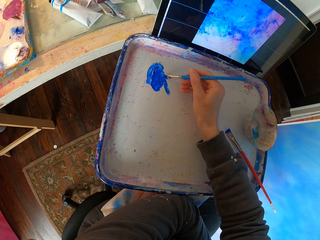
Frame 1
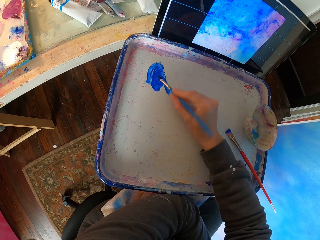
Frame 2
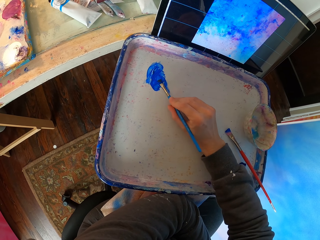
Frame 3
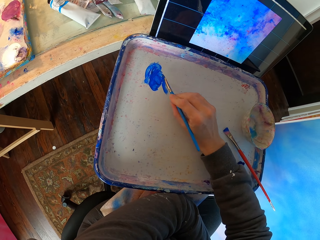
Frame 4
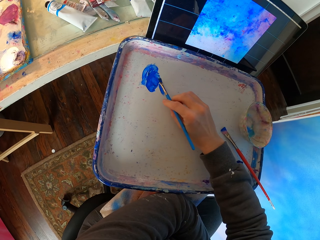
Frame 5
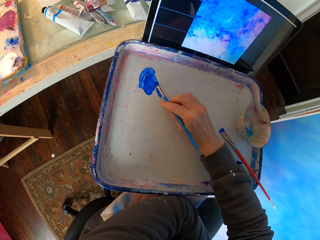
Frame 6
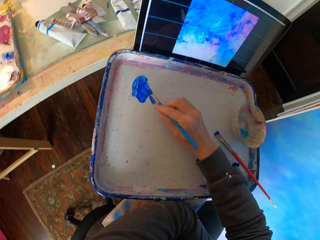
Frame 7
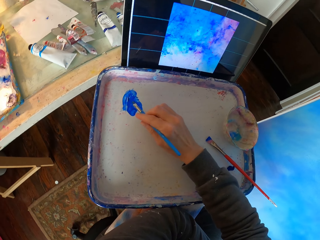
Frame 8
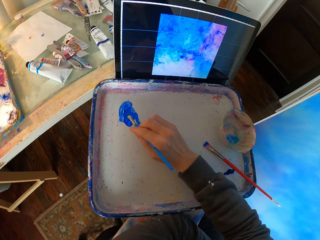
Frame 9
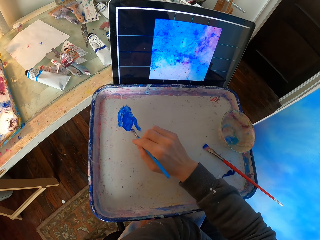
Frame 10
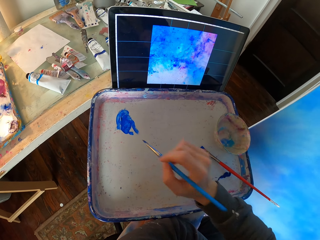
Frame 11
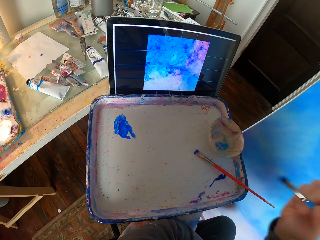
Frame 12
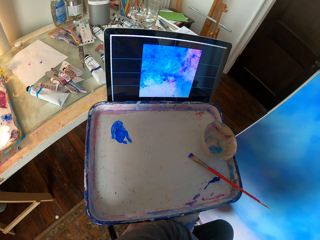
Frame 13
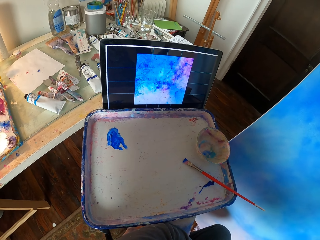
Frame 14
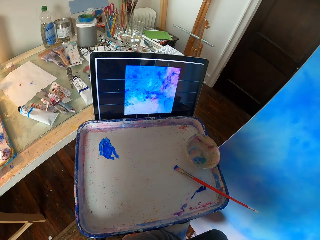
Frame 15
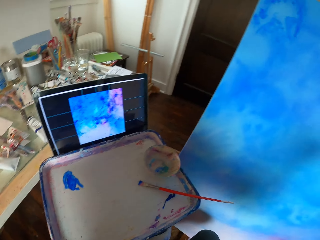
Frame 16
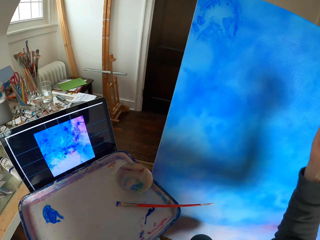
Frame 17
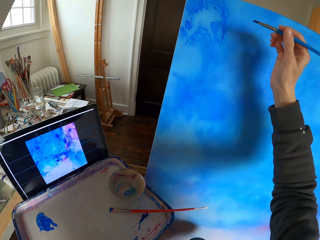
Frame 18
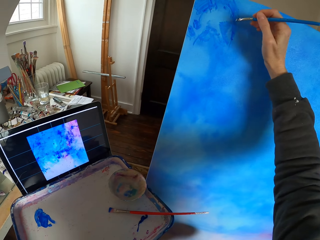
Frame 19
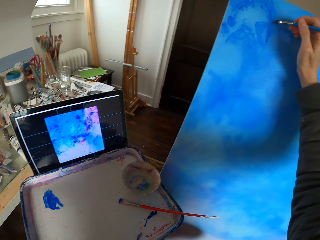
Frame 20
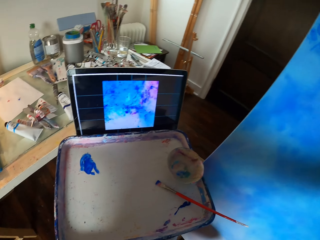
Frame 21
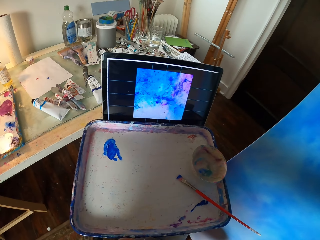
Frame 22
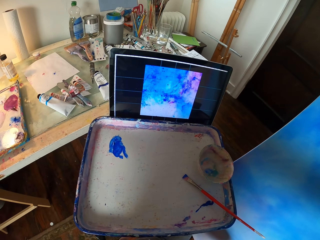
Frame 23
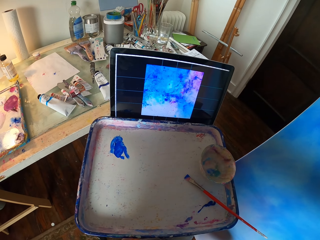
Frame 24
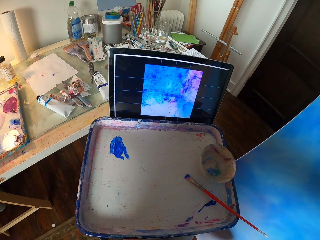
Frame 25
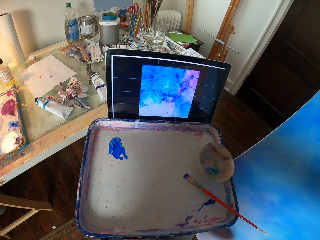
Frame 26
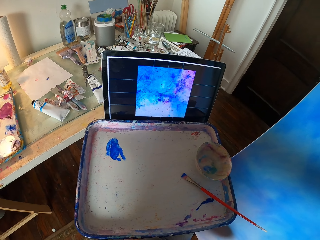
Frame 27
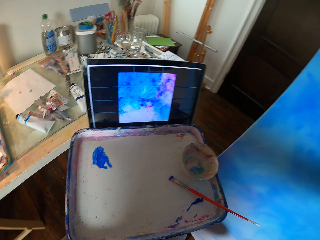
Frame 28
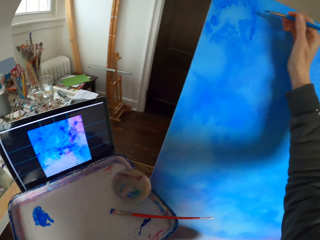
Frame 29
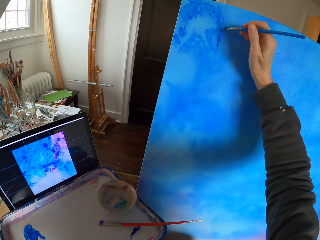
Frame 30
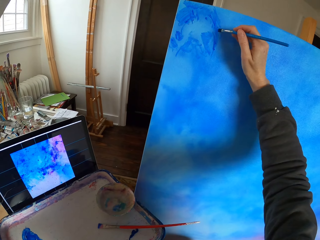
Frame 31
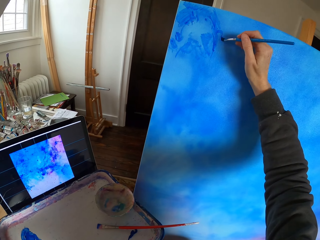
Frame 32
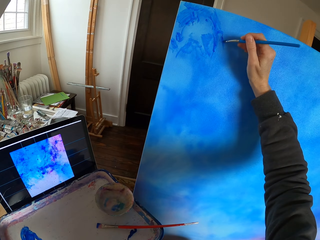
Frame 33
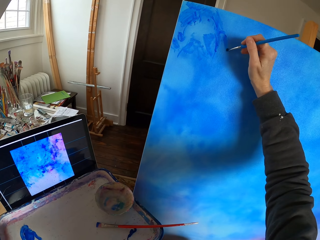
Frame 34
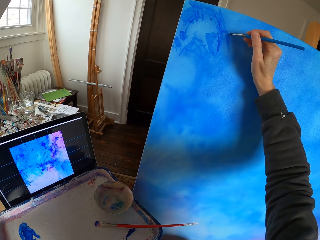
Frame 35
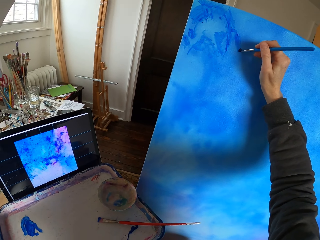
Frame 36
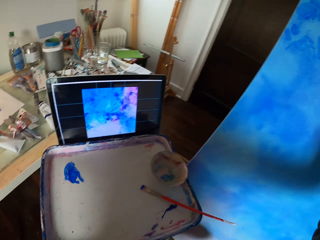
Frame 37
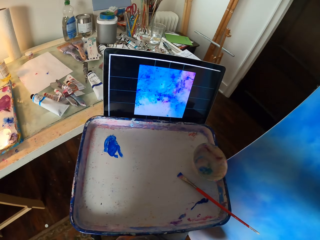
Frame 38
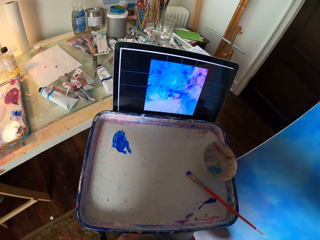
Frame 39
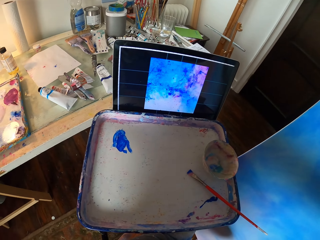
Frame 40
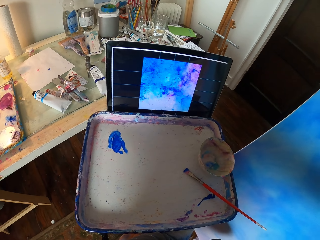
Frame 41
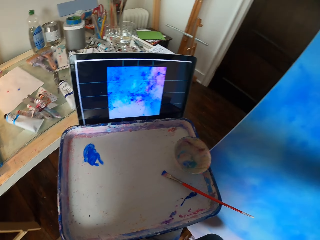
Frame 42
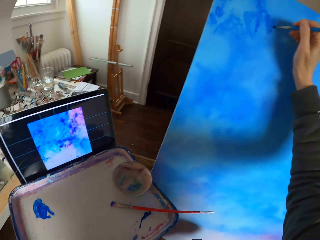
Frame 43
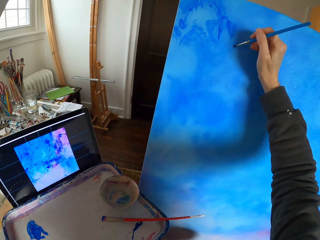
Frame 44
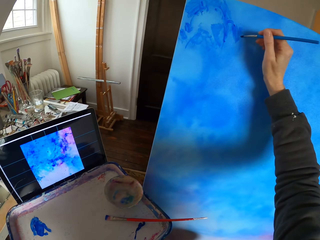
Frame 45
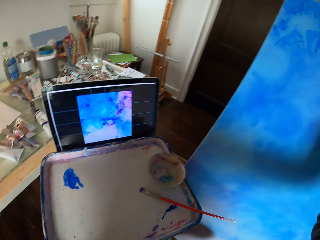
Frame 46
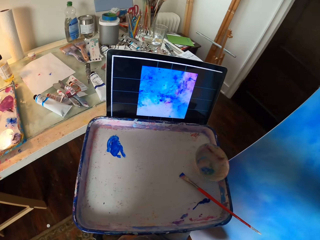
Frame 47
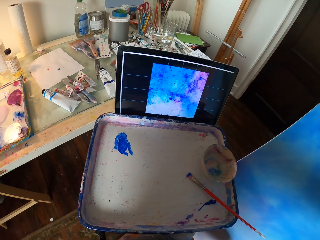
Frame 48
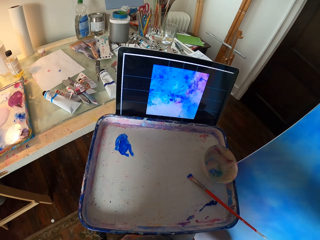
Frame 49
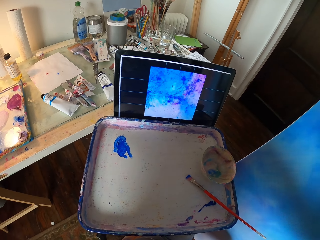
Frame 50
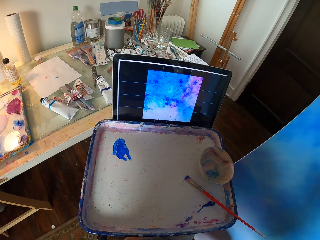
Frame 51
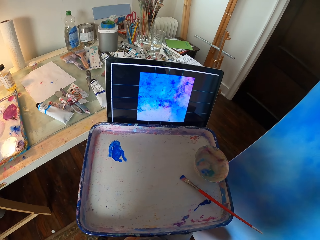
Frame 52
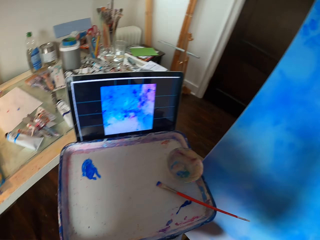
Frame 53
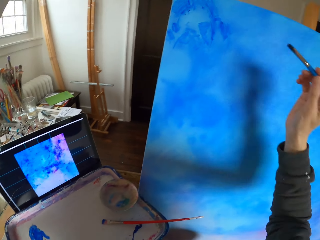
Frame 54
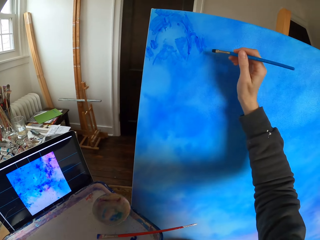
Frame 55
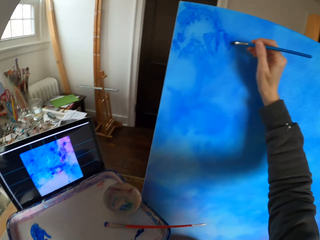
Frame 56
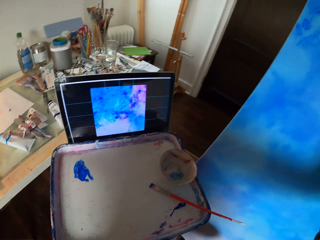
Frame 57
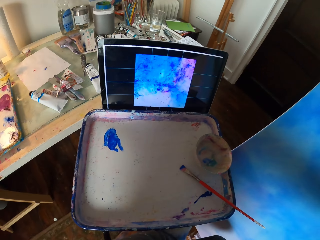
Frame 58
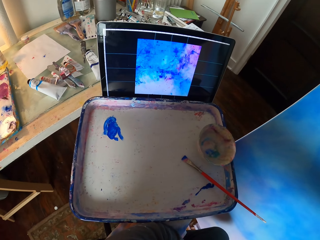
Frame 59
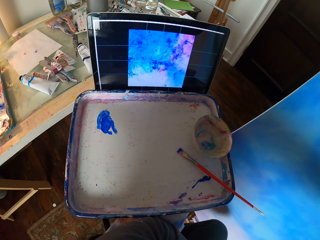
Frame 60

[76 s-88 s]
The camera wearer paints the wall.

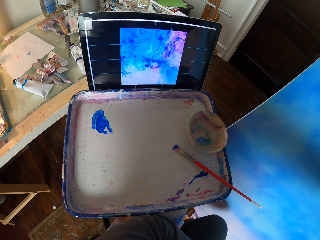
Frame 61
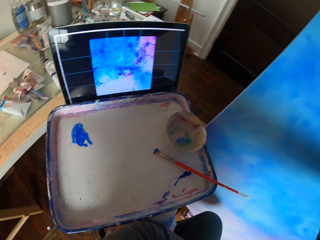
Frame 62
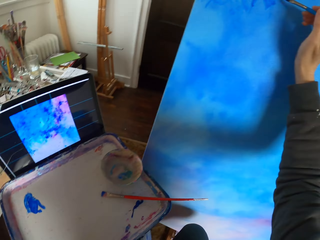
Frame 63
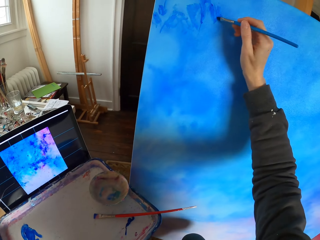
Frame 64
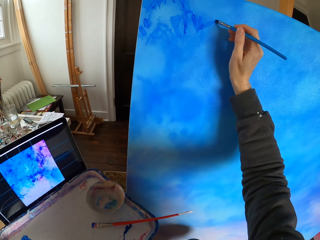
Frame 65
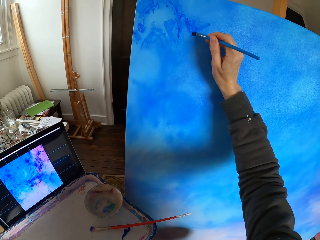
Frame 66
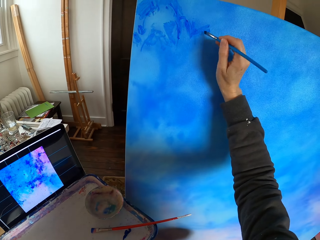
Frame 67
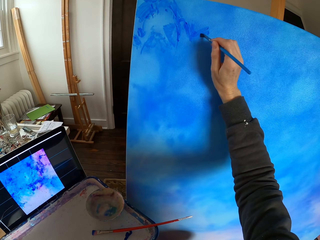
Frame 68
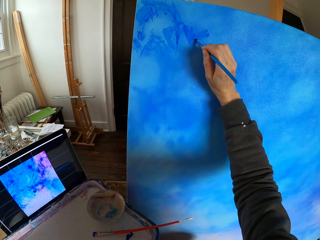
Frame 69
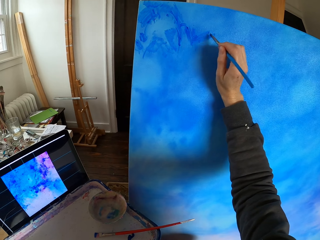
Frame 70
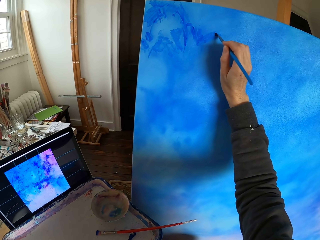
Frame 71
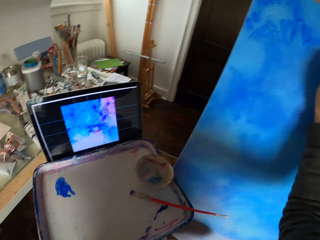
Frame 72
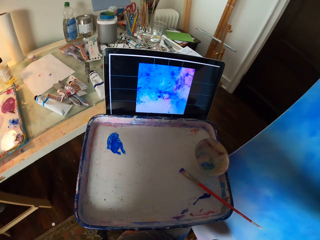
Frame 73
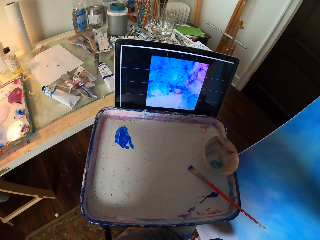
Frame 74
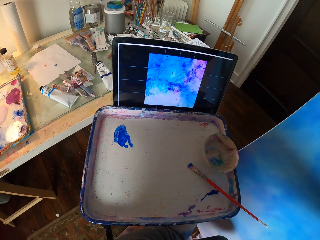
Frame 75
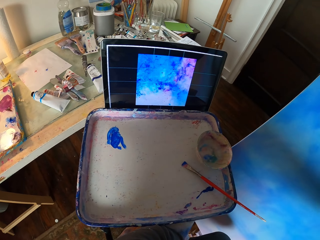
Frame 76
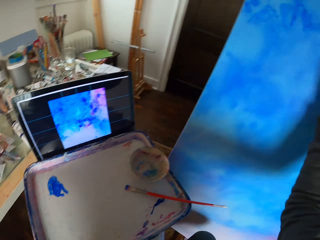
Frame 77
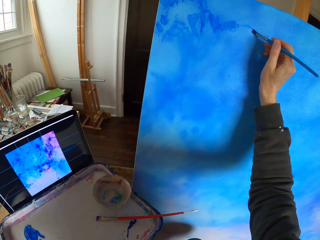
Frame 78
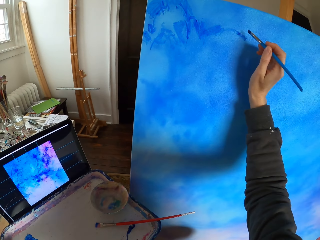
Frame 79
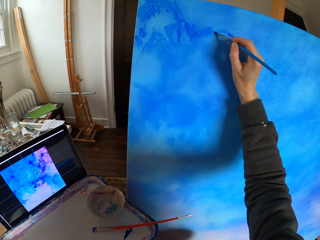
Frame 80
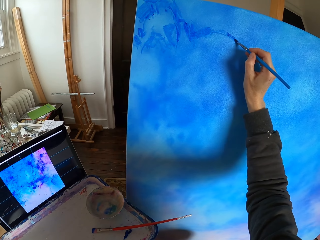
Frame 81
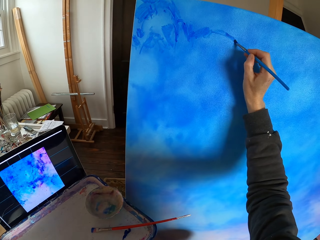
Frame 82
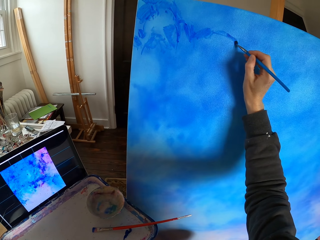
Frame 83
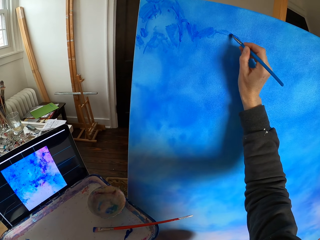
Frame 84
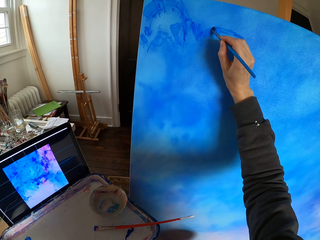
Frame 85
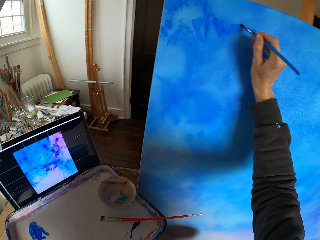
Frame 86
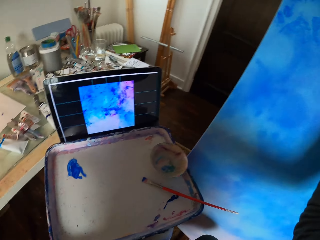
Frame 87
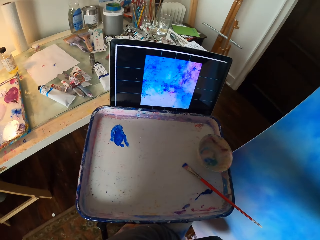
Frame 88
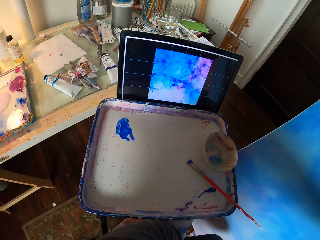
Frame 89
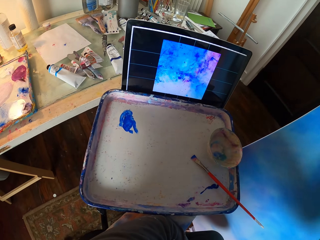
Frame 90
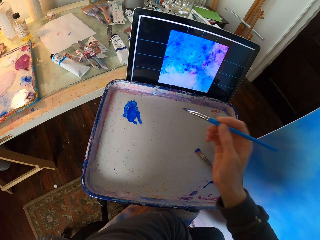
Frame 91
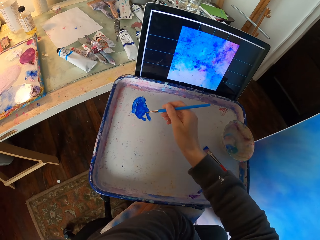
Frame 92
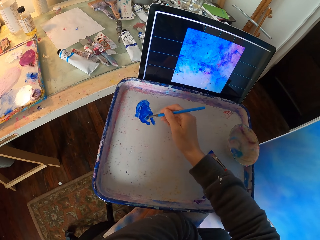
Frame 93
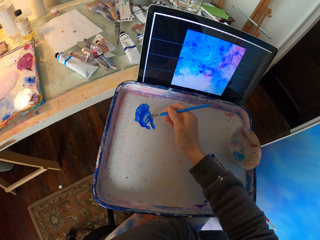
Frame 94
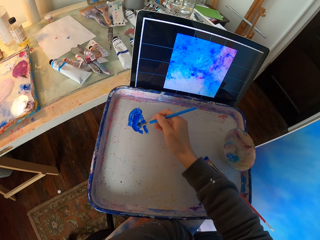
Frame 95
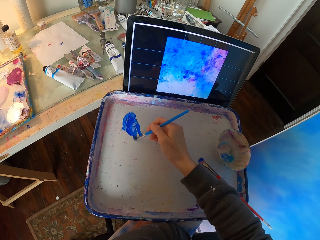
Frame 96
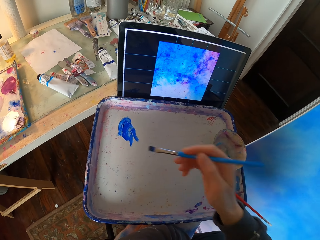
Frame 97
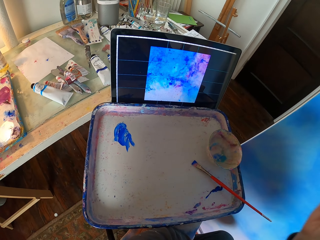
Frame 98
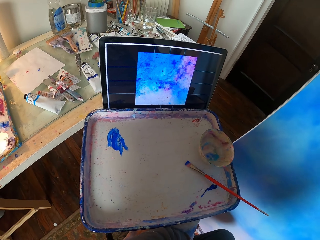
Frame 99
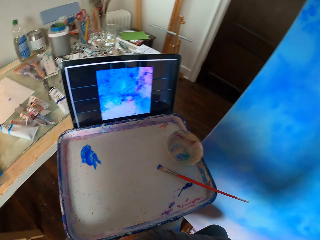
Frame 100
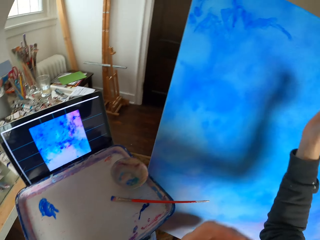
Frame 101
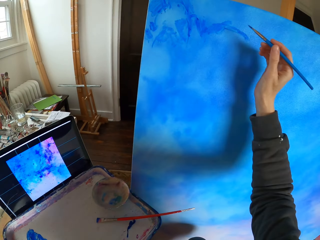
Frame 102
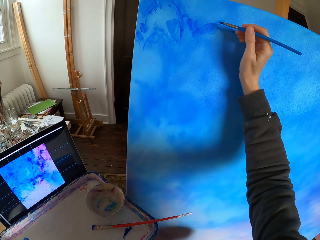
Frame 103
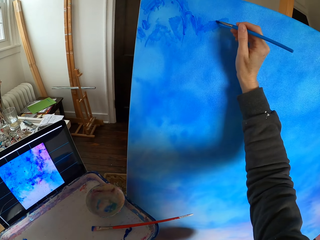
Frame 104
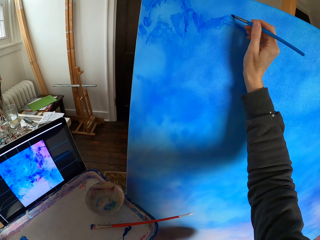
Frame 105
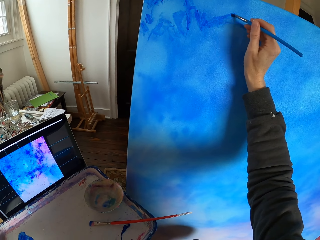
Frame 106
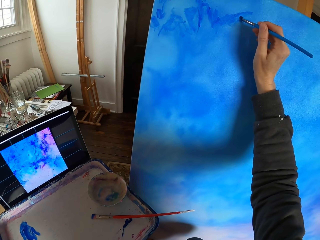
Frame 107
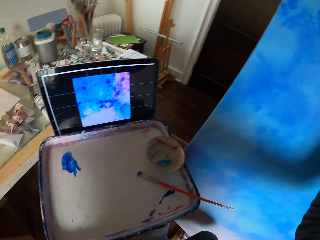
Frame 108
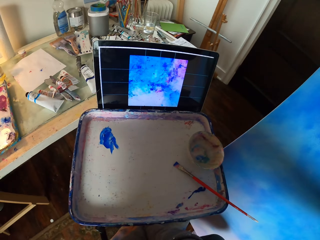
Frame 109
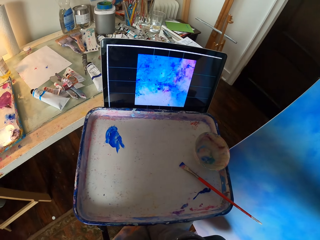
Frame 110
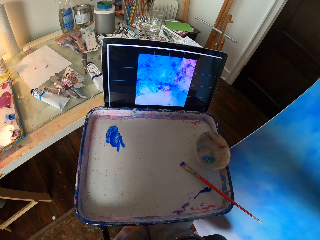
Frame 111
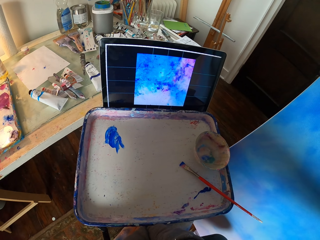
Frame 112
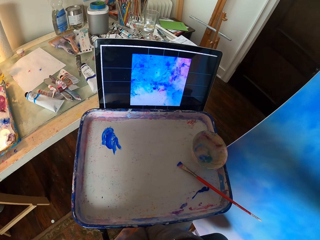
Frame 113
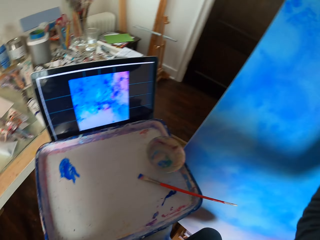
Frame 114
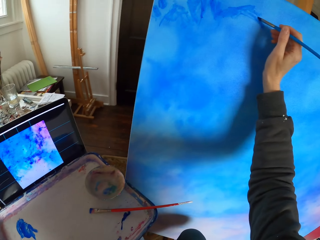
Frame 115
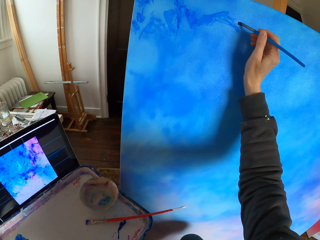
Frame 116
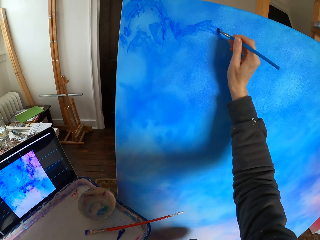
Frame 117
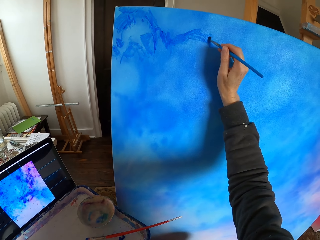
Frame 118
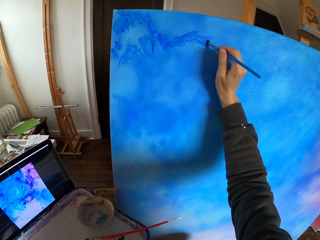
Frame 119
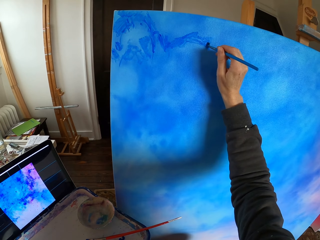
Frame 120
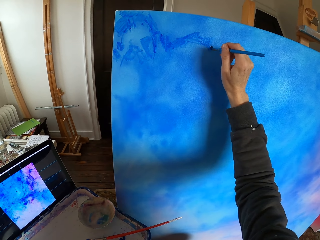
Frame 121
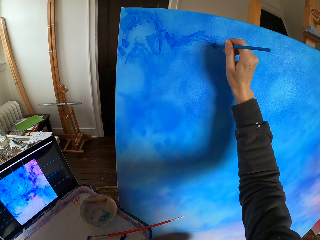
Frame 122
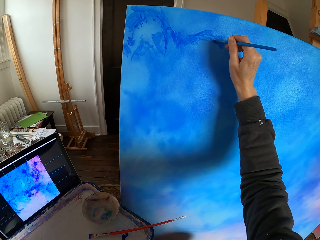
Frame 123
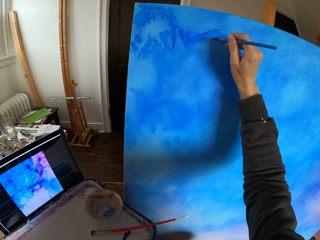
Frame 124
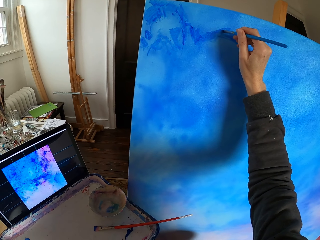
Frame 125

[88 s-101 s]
The camera wearer dips the painting stick in the paint. They pick the color. They paint the canvas or wall. They look around. They paint the canvas.
